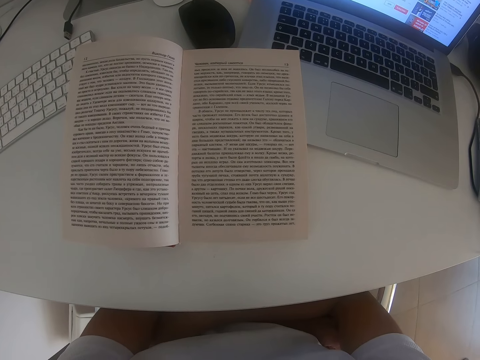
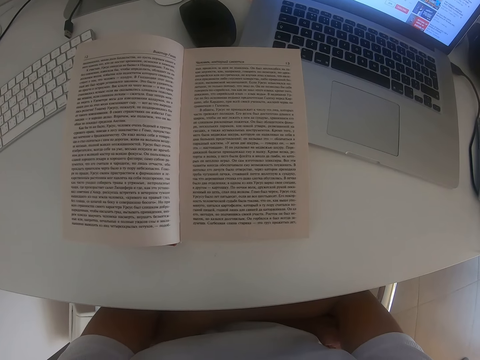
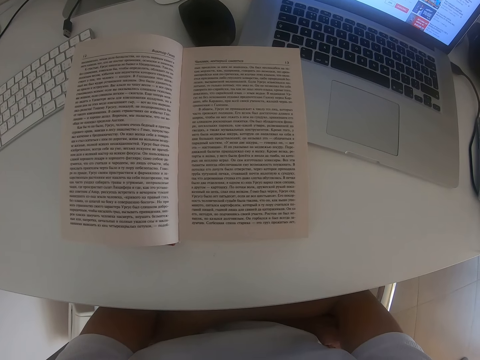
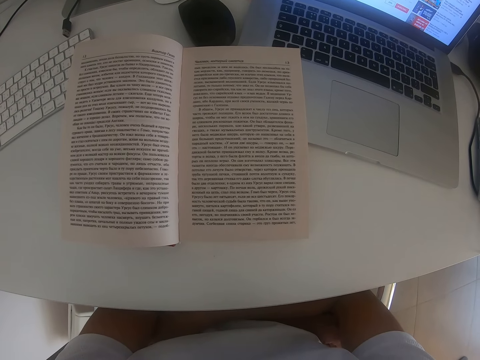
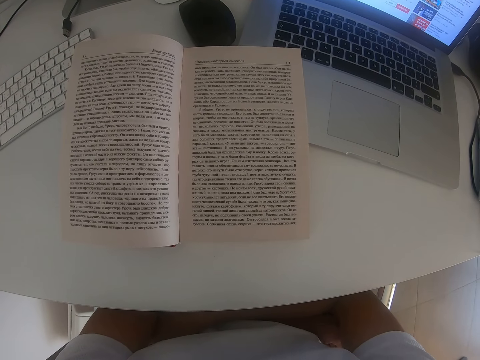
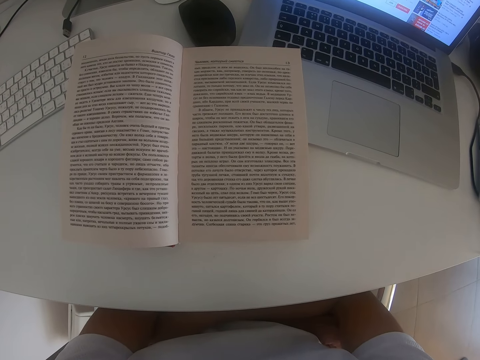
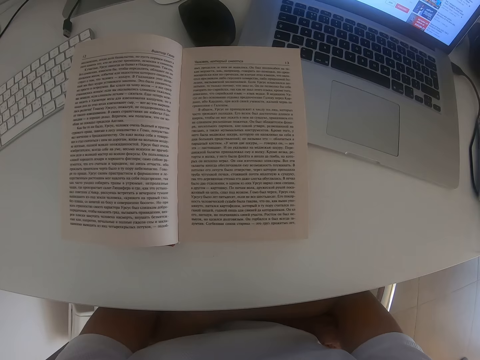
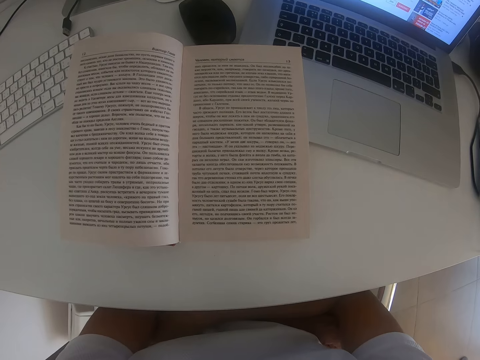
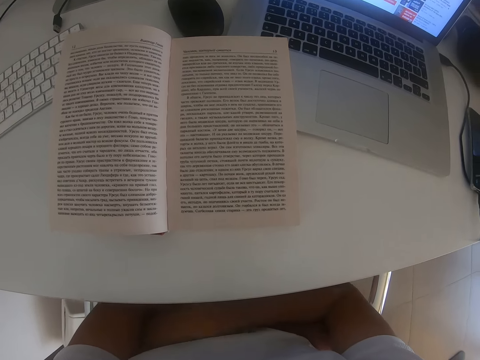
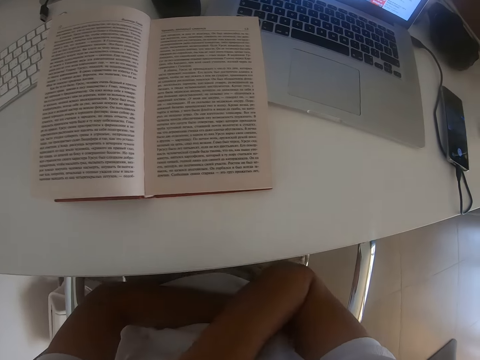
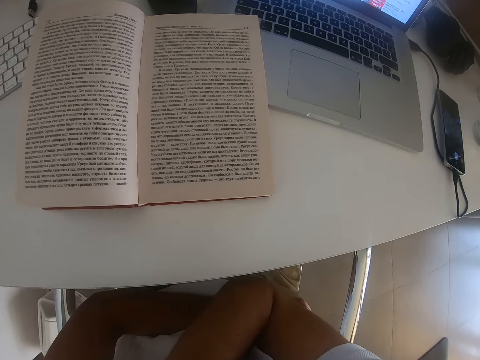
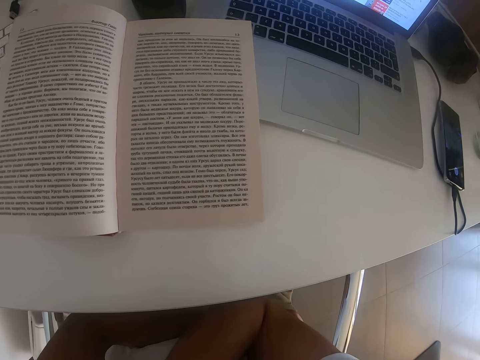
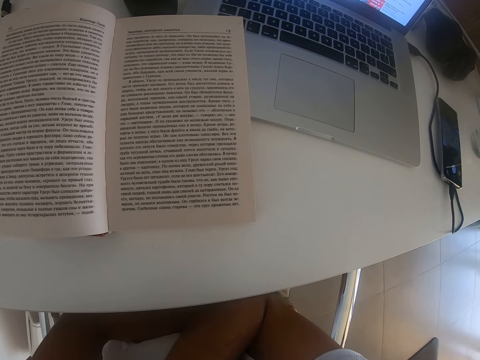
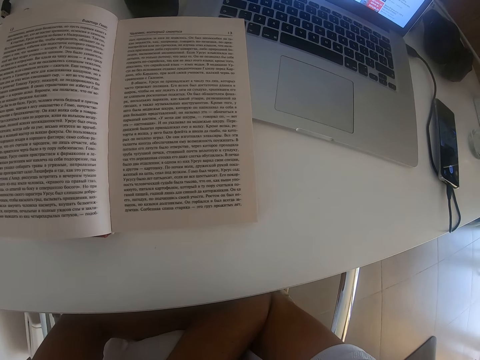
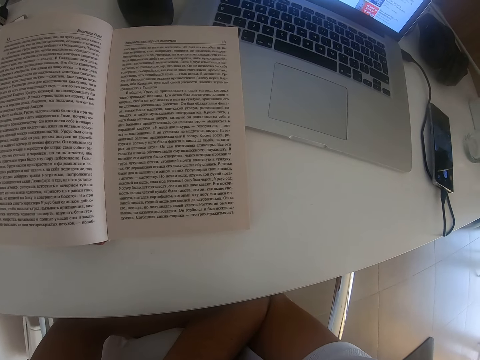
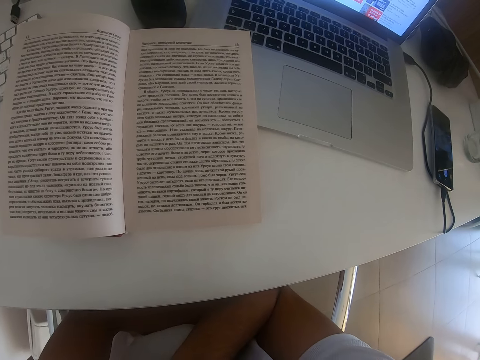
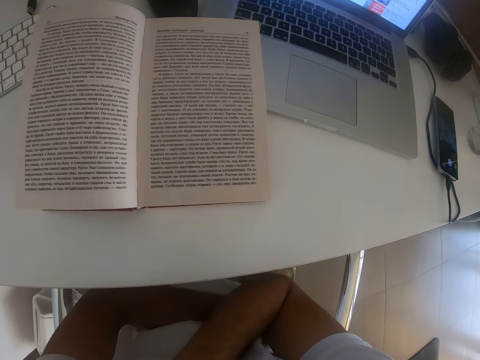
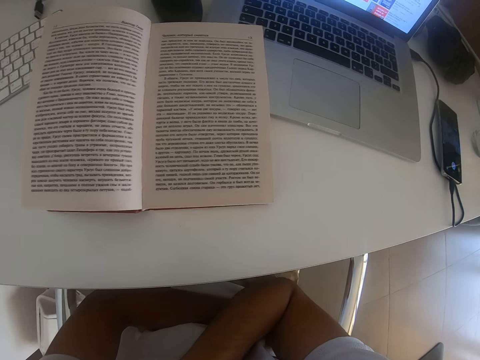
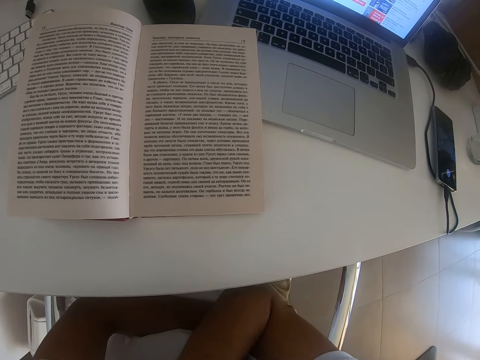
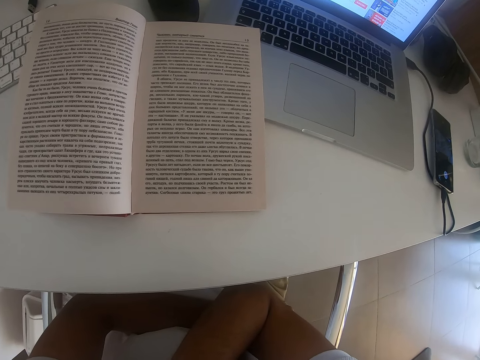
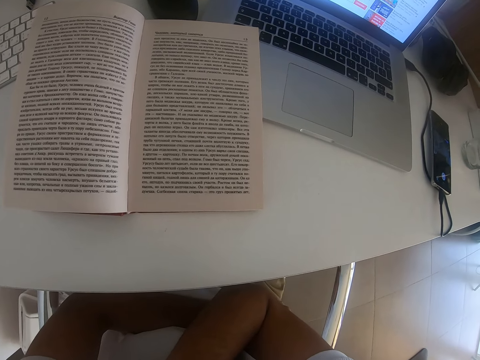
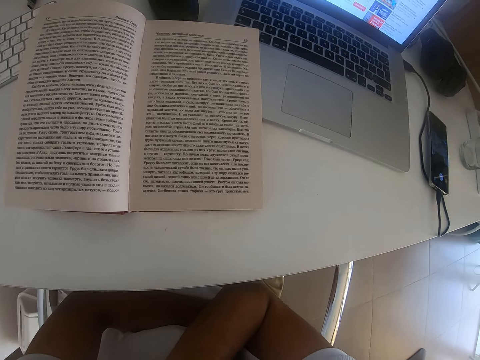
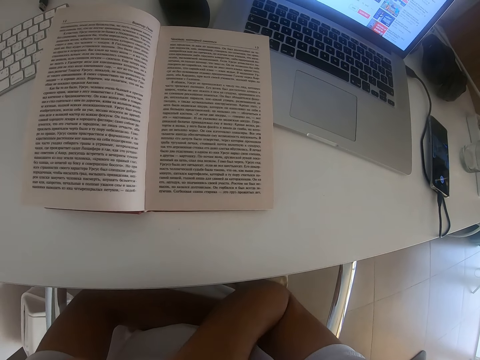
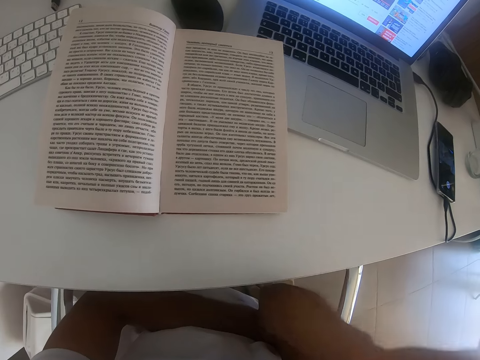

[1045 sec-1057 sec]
The camera wearer moves hands.

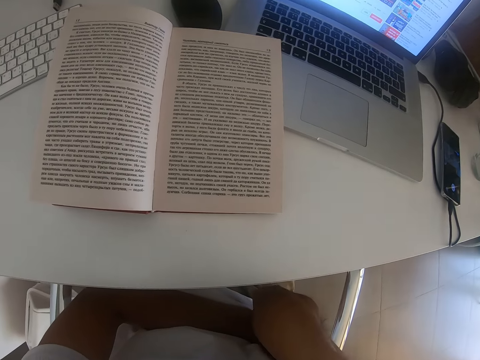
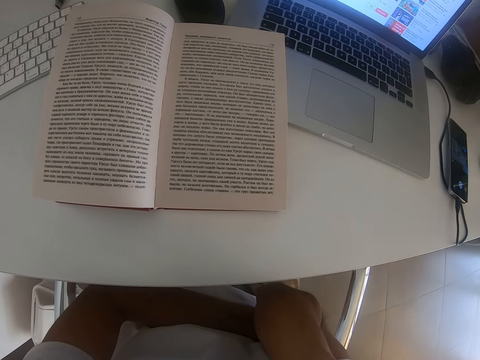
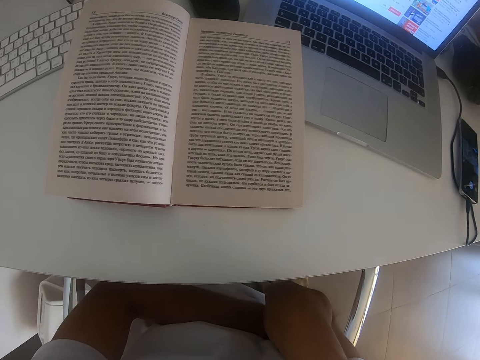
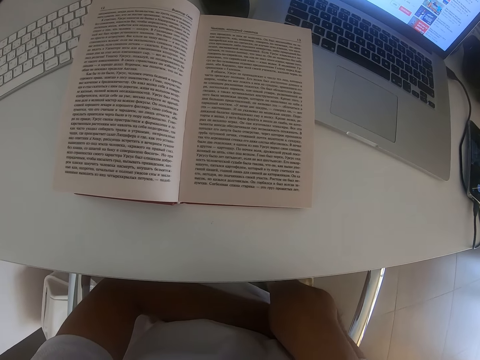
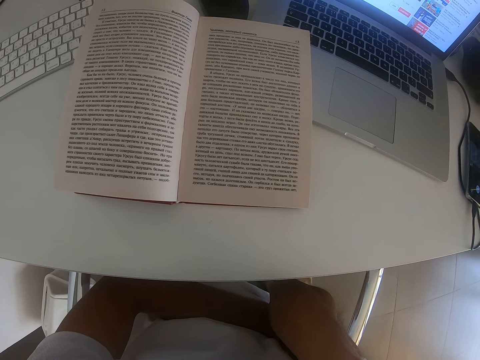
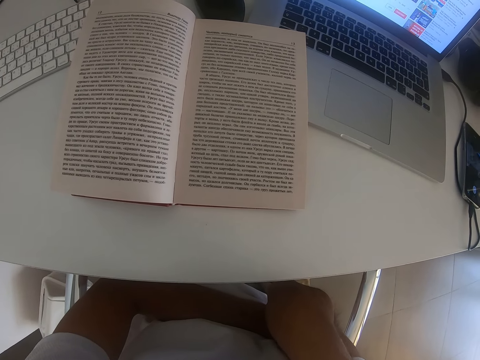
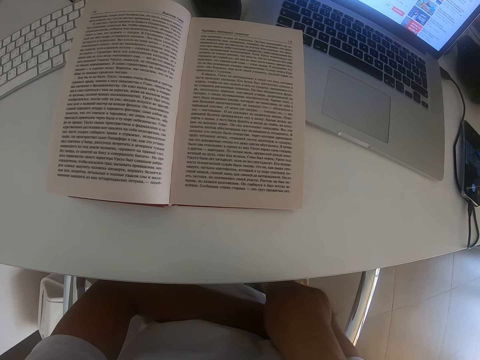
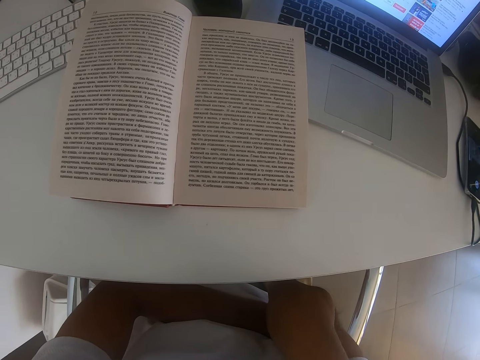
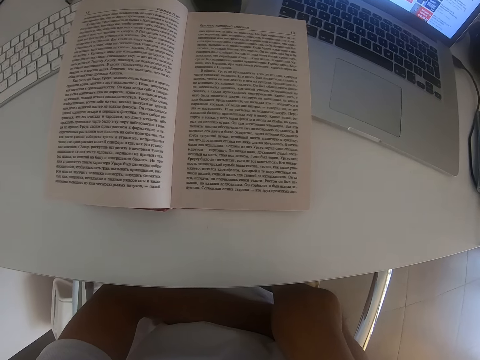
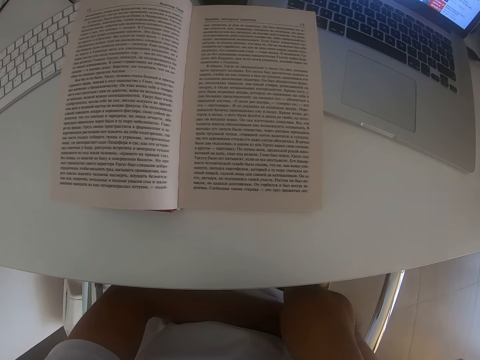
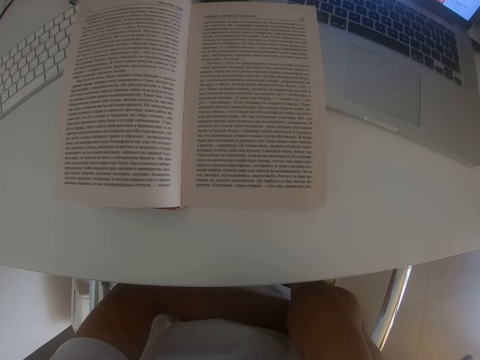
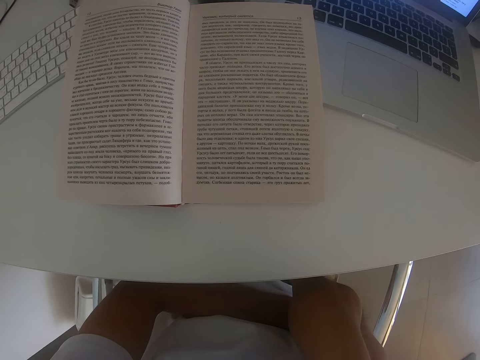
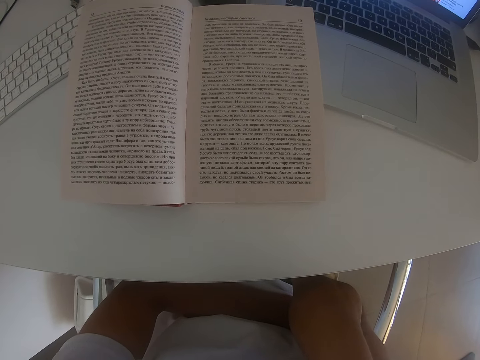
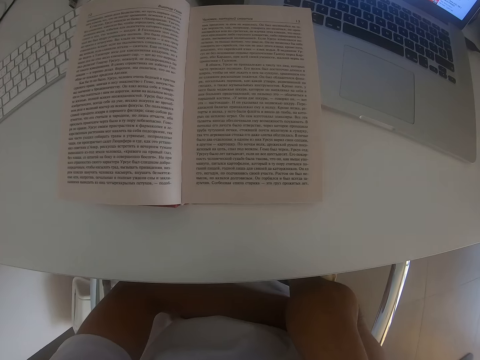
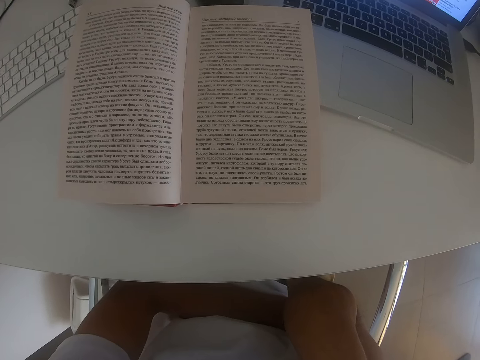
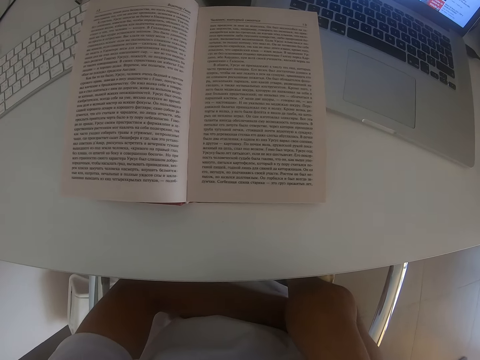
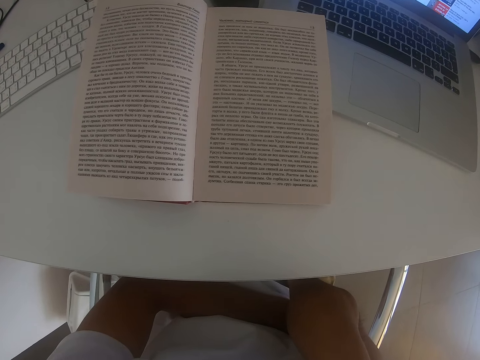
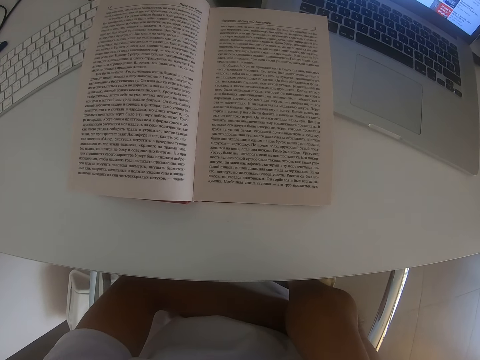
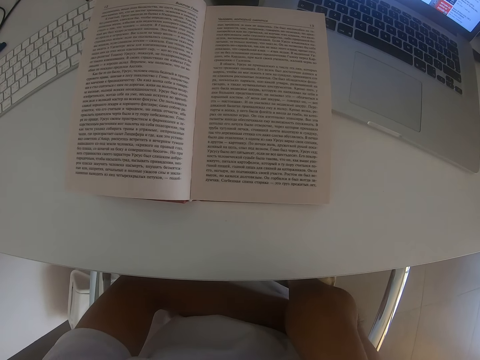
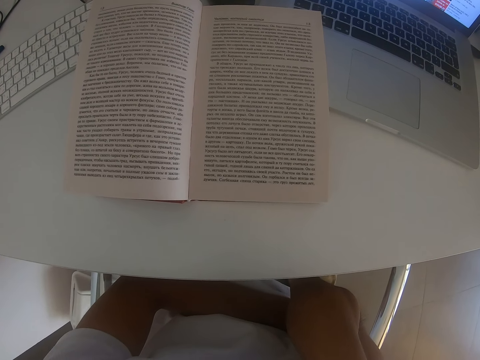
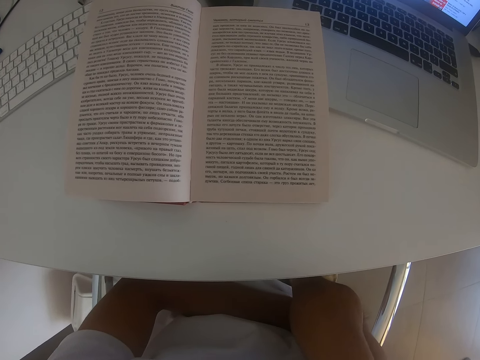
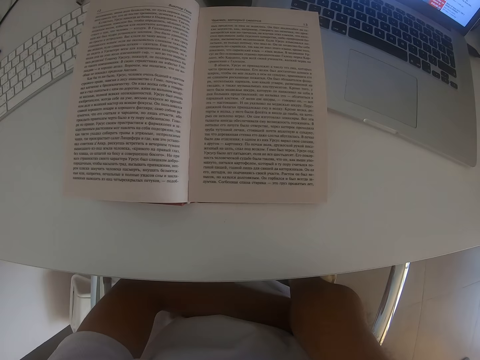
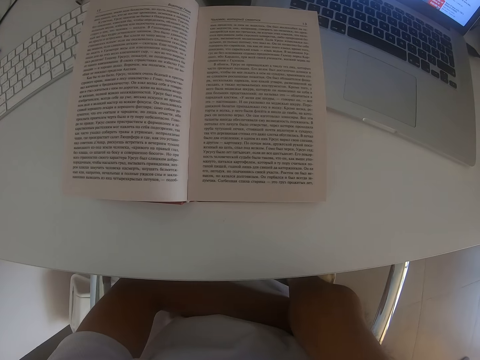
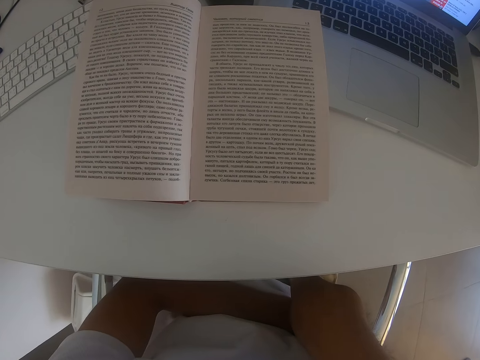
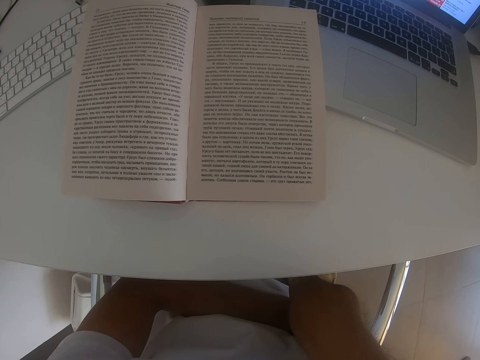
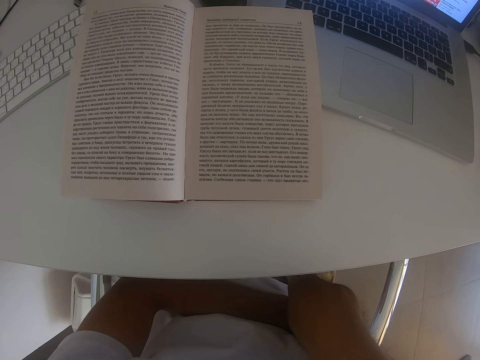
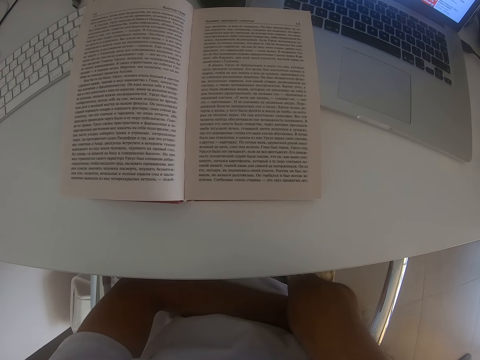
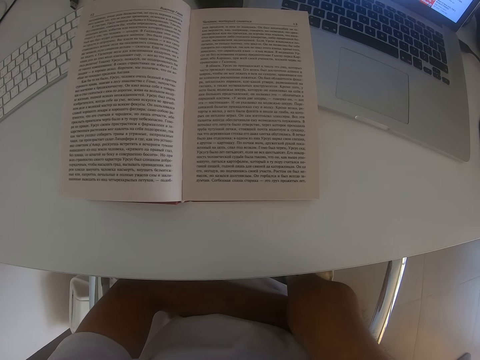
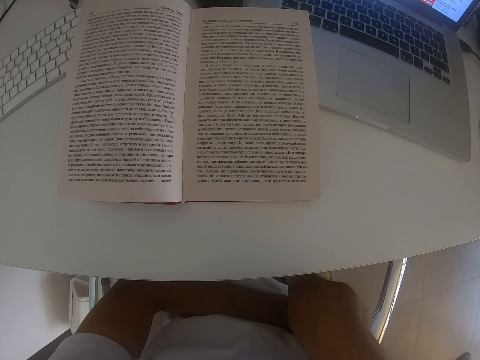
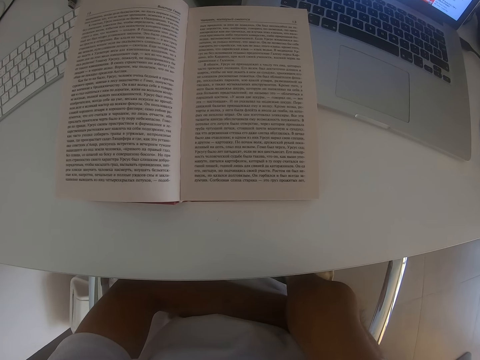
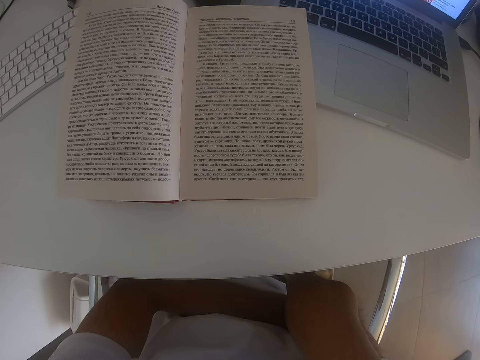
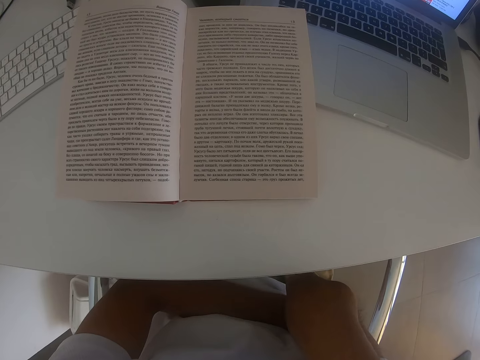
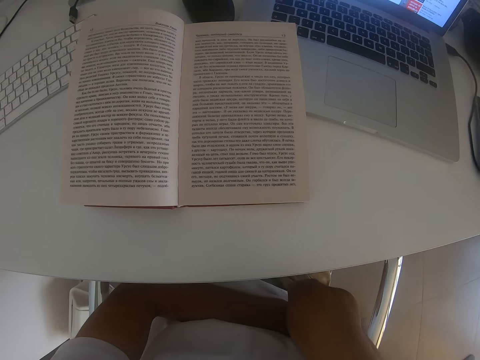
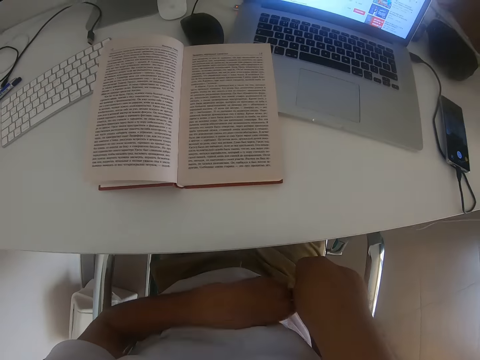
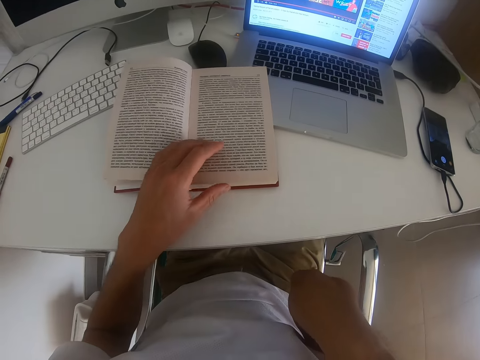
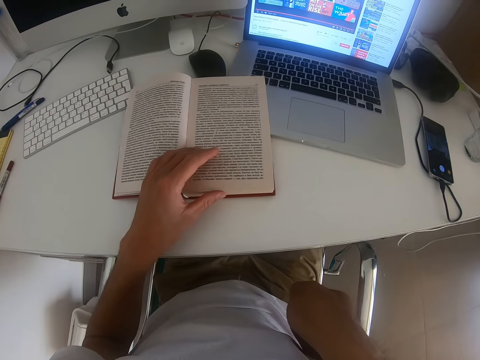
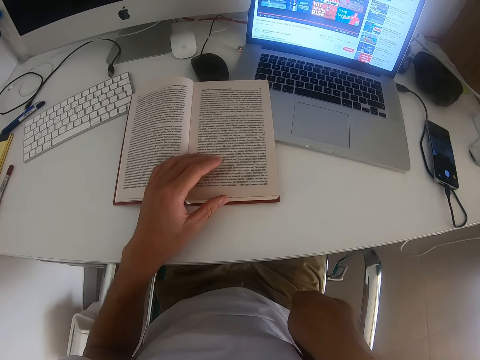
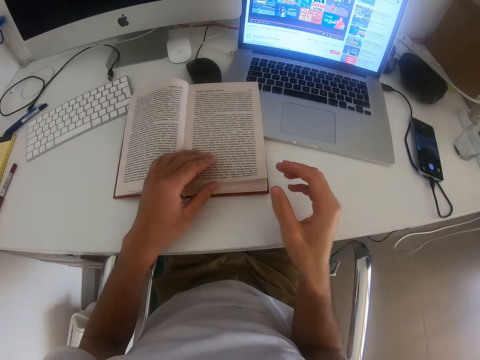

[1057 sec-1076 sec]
The camera wearer reads a book. They move hands.
